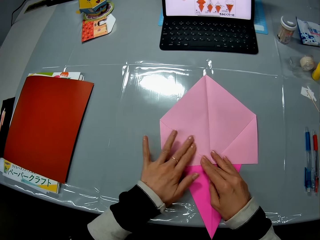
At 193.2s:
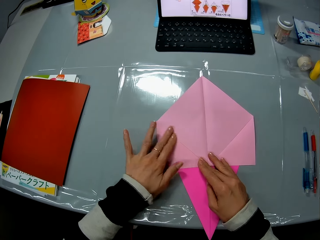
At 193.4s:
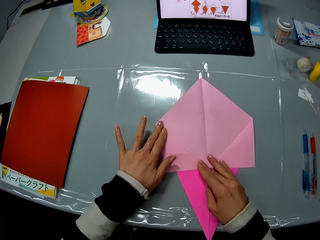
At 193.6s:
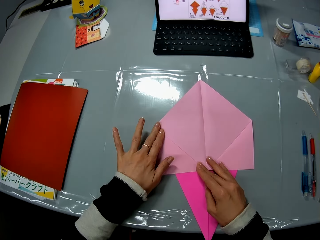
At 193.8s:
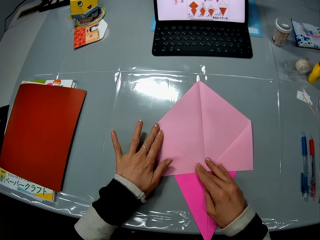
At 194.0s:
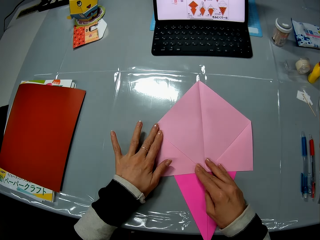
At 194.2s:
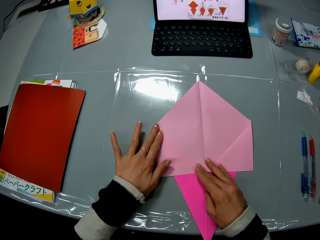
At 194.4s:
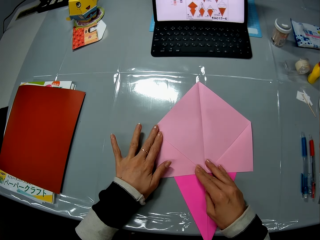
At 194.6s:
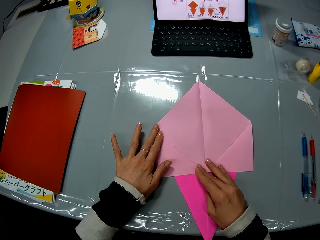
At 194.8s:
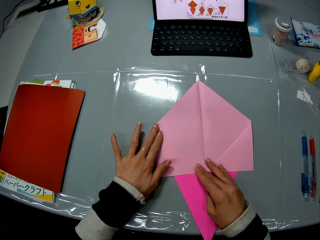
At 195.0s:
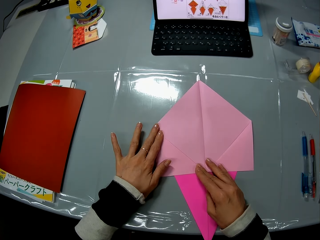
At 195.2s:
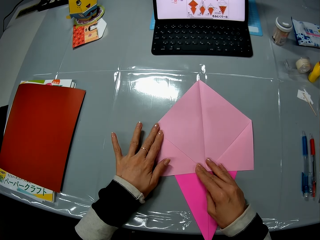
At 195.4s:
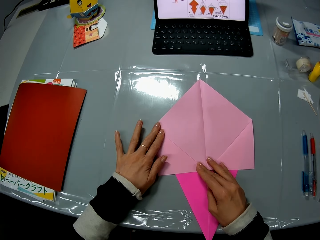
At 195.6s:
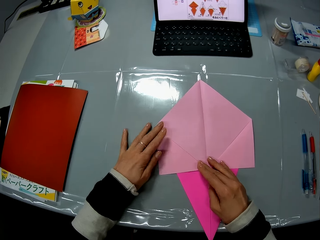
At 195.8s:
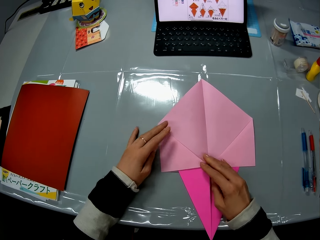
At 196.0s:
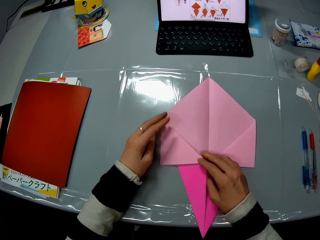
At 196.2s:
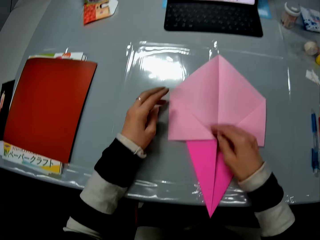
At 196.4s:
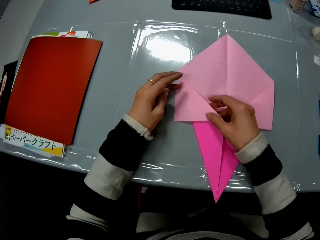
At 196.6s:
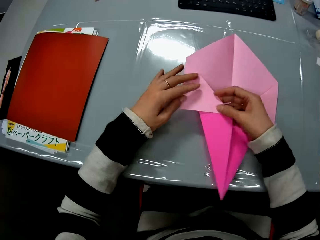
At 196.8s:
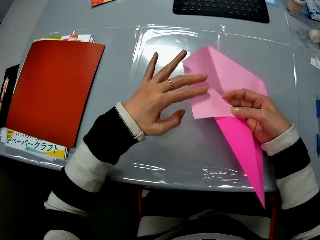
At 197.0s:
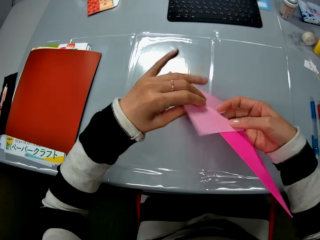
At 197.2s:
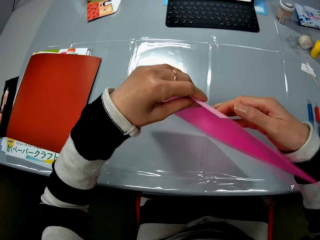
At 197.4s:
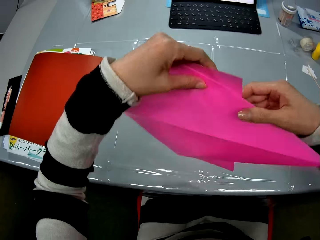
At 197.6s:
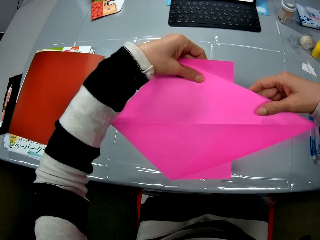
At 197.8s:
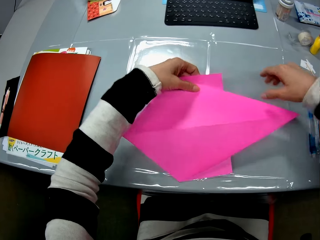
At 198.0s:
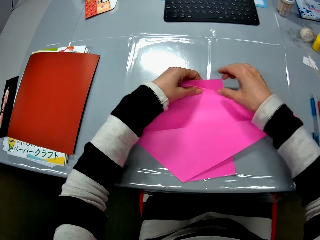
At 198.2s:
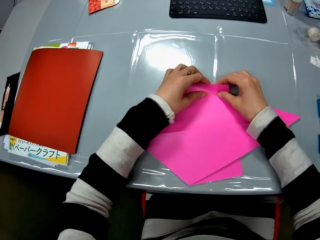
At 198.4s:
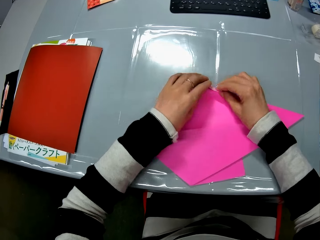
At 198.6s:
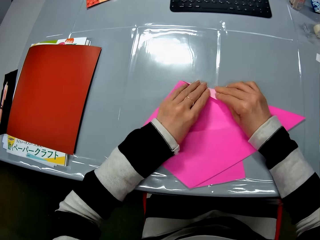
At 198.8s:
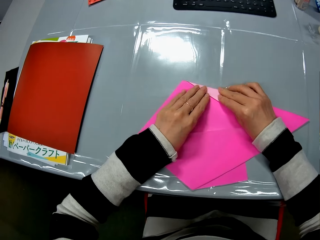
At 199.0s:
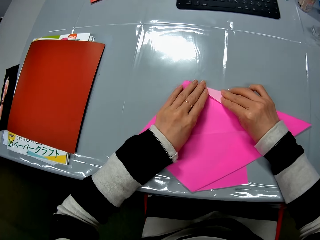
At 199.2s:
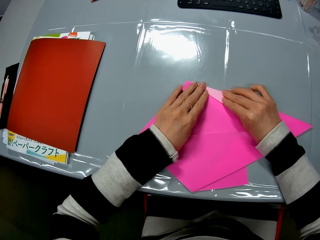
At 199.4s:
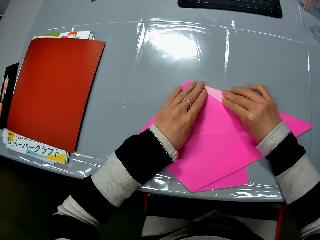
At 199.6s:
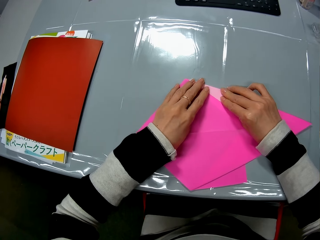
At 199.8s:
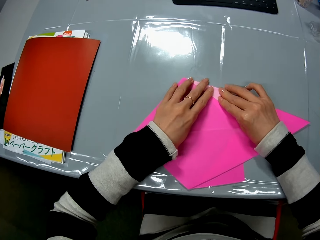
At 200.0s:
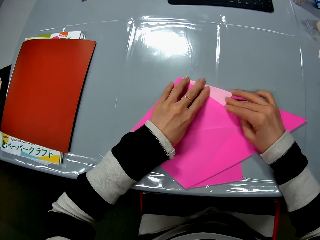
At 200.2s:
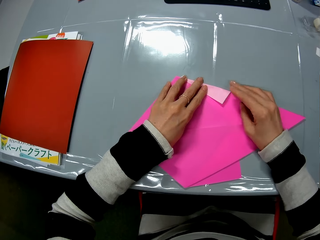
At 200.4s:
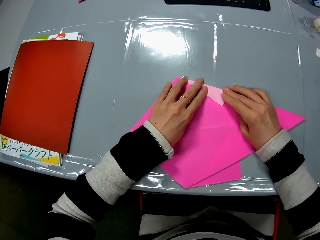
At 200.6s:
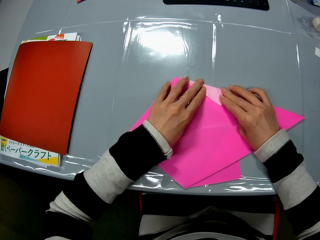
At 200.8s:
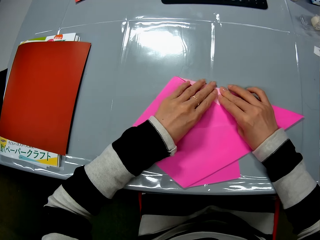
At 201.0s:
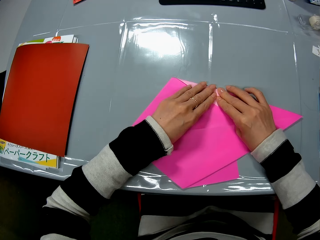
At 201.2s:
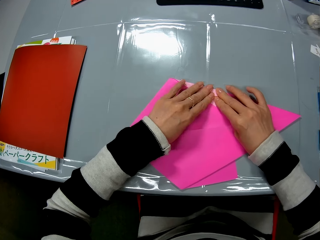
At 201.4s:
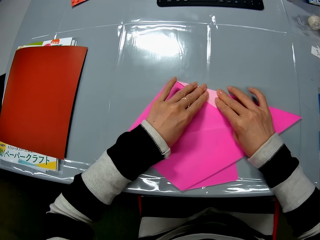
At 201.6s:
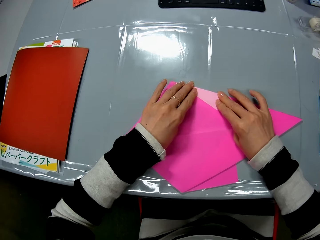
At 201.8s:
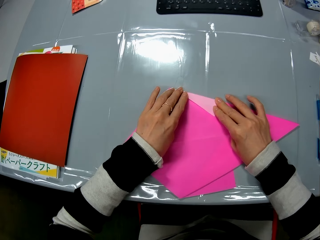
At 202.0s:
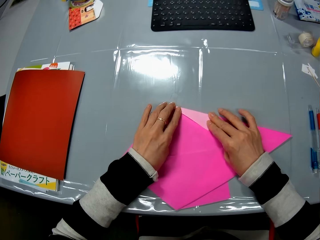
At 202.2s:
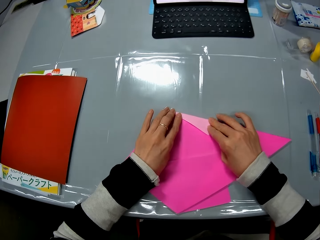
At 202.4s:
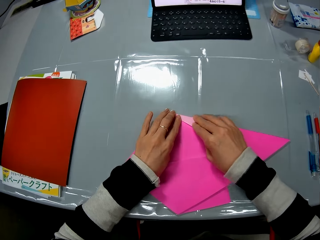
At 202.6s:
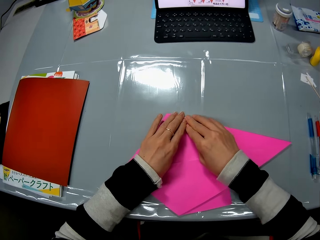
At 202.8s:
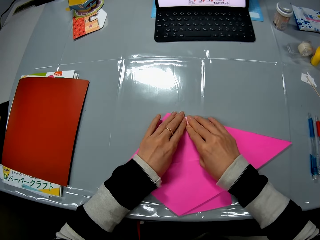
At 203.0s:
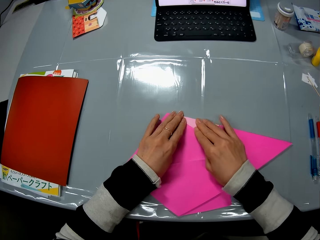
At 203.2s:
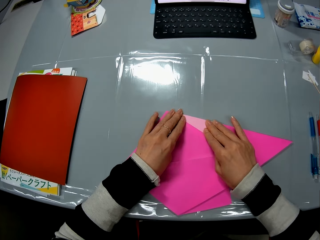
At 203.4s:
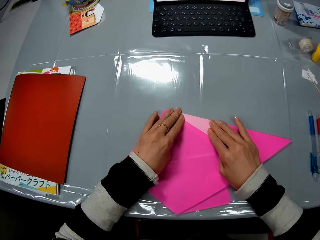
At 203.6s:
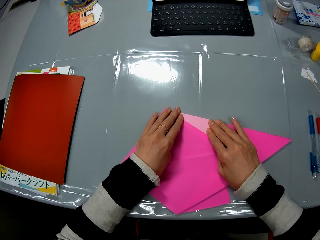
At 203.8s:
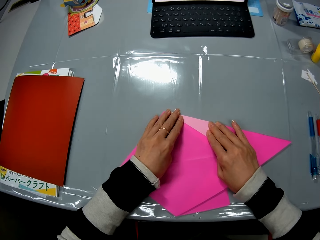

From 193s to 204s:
The camera wearer turns the folded sheet or craft paper upside down on the table. She puts down the craft paper. She folds the right side of the sheet on the table with both hands. She smoothens the edge of the sheet with her left hand.

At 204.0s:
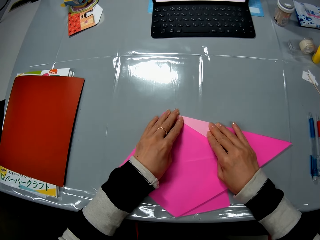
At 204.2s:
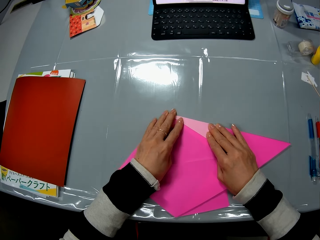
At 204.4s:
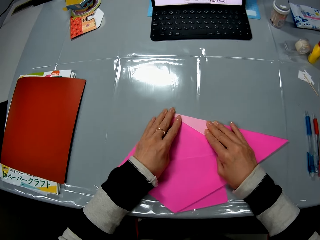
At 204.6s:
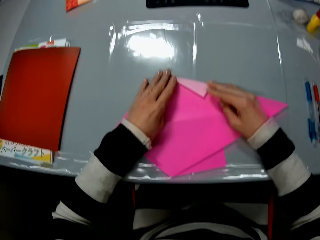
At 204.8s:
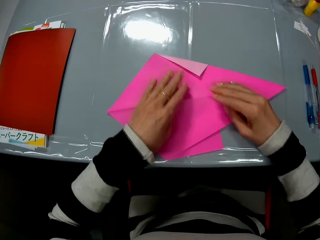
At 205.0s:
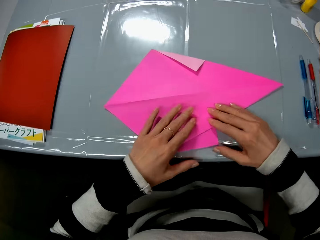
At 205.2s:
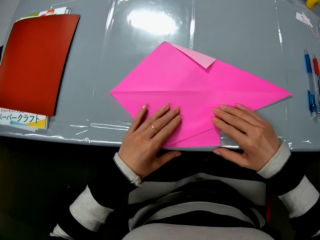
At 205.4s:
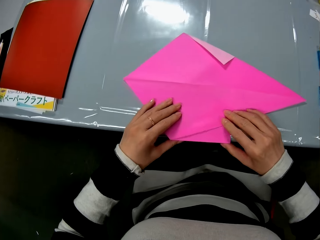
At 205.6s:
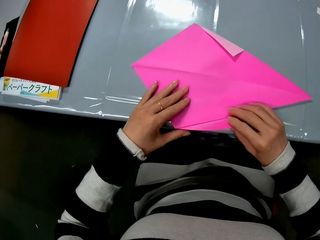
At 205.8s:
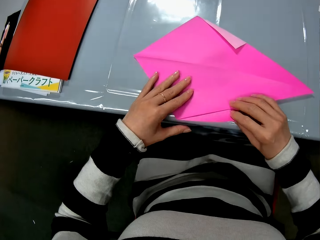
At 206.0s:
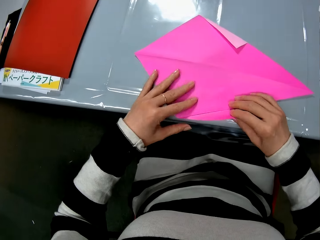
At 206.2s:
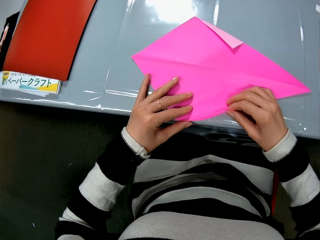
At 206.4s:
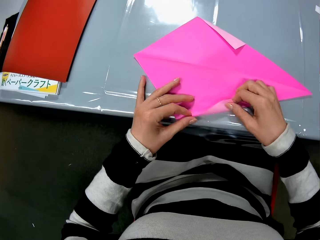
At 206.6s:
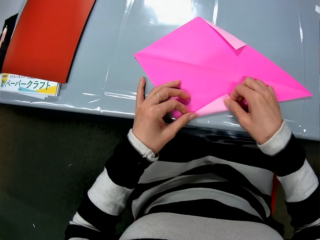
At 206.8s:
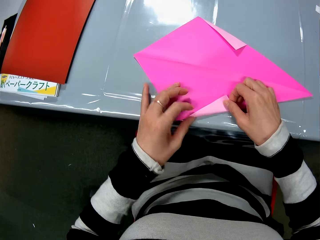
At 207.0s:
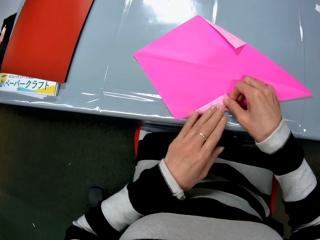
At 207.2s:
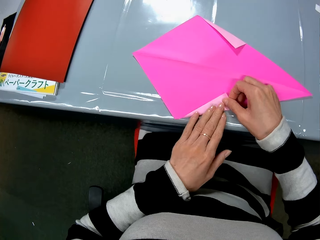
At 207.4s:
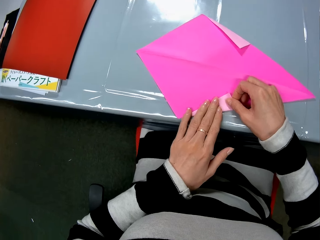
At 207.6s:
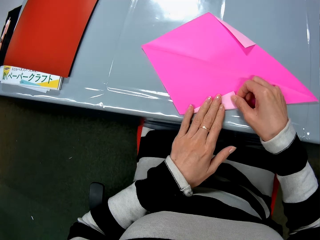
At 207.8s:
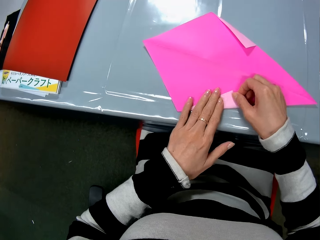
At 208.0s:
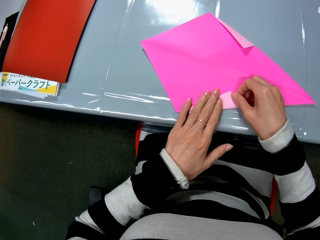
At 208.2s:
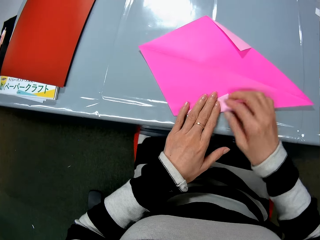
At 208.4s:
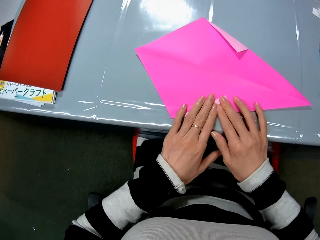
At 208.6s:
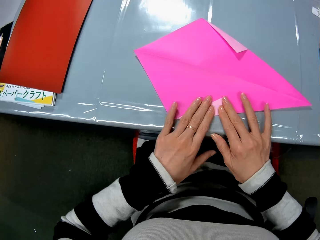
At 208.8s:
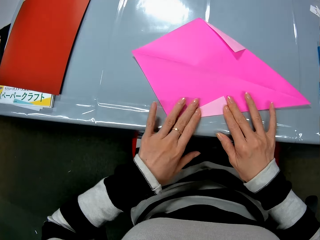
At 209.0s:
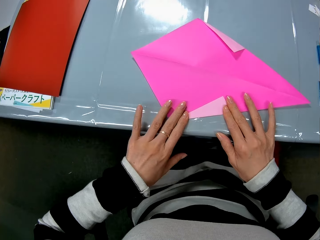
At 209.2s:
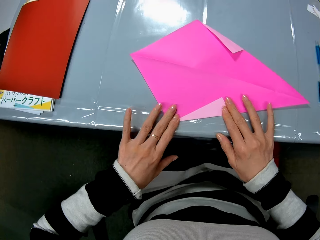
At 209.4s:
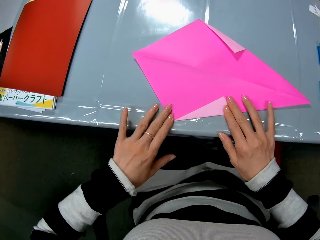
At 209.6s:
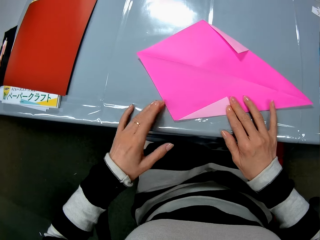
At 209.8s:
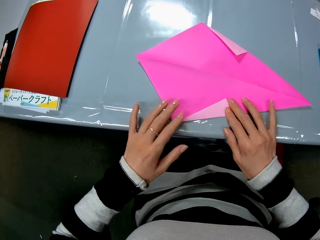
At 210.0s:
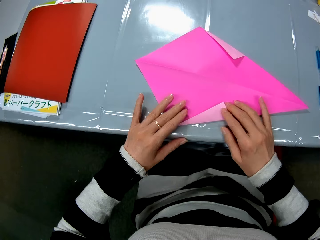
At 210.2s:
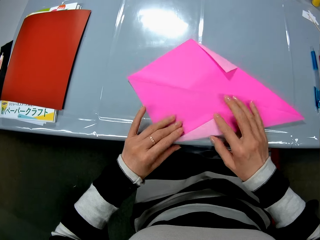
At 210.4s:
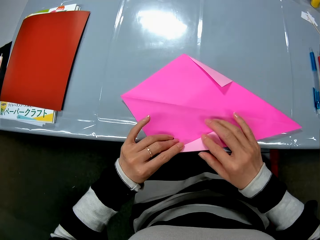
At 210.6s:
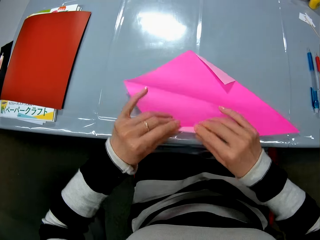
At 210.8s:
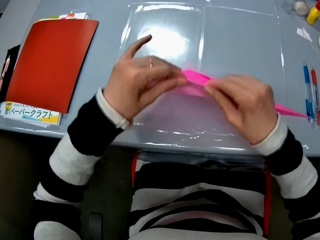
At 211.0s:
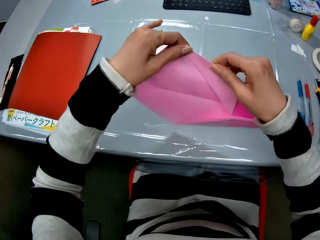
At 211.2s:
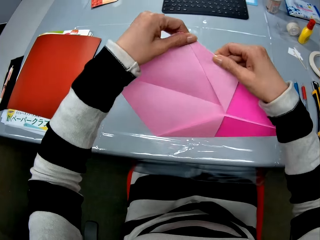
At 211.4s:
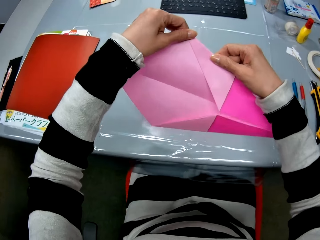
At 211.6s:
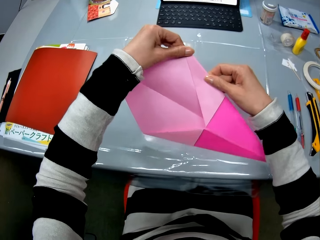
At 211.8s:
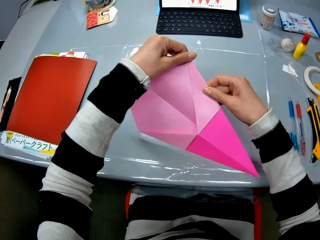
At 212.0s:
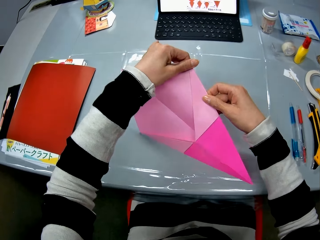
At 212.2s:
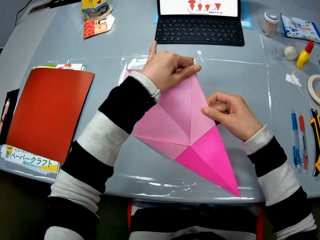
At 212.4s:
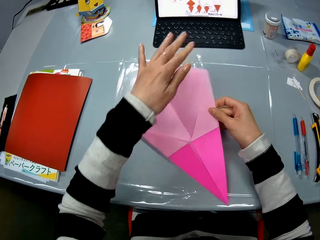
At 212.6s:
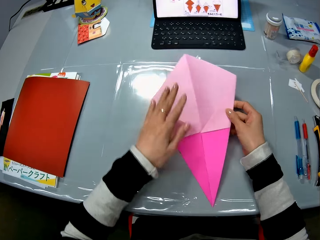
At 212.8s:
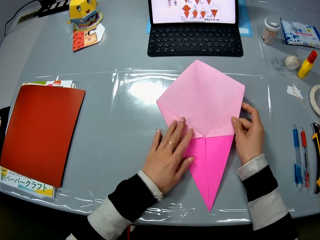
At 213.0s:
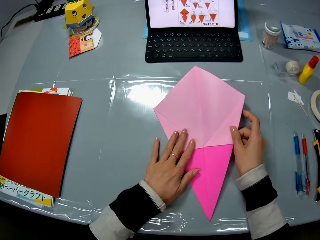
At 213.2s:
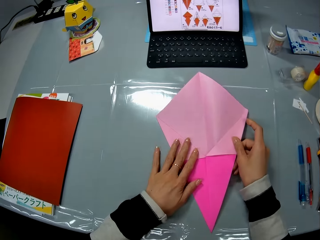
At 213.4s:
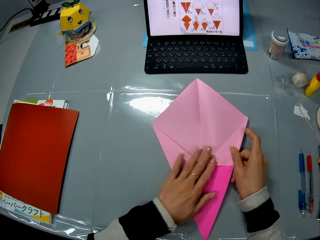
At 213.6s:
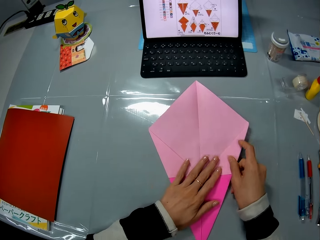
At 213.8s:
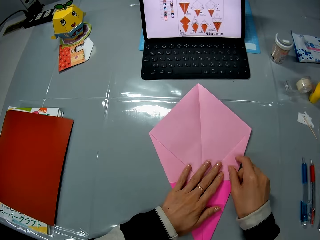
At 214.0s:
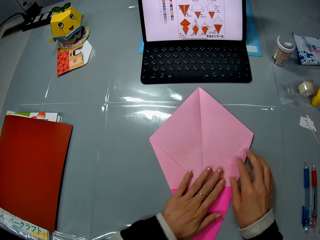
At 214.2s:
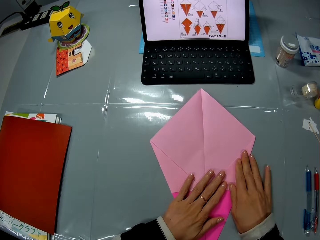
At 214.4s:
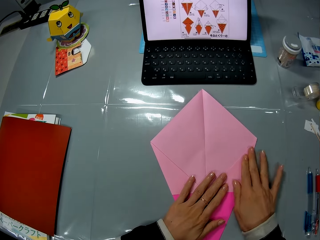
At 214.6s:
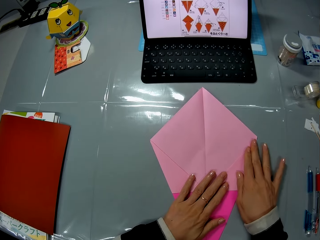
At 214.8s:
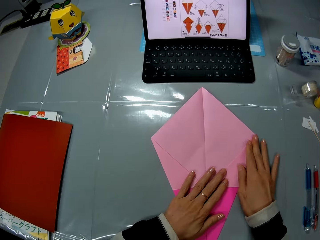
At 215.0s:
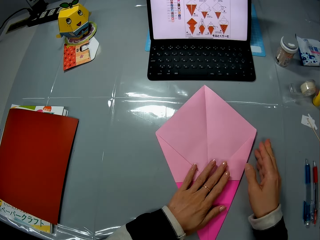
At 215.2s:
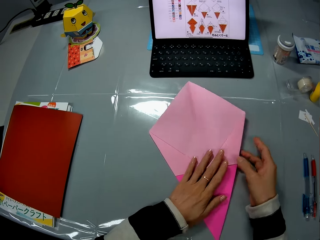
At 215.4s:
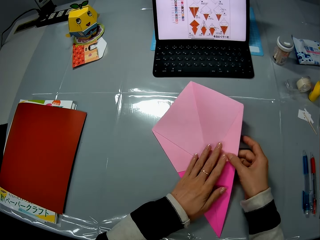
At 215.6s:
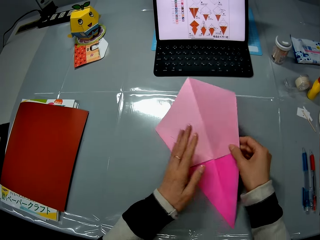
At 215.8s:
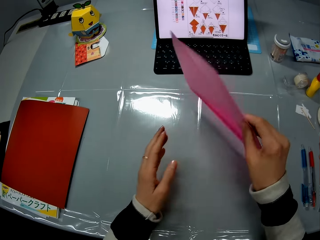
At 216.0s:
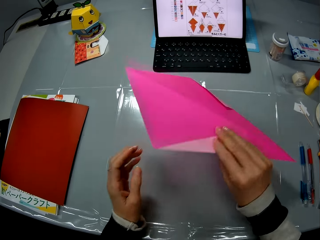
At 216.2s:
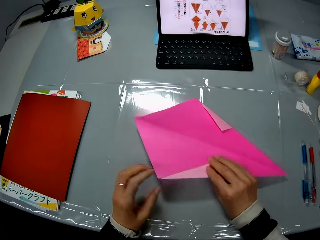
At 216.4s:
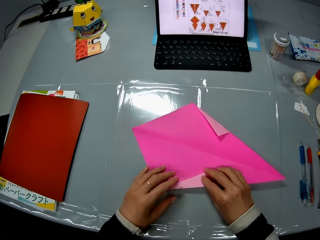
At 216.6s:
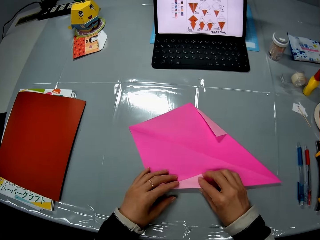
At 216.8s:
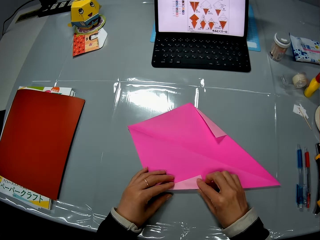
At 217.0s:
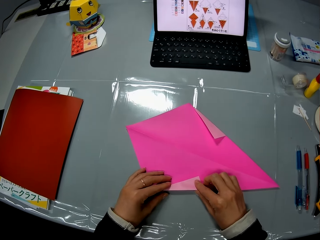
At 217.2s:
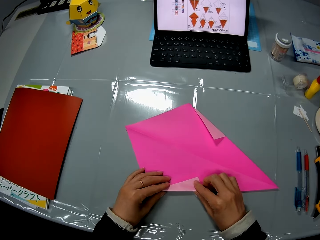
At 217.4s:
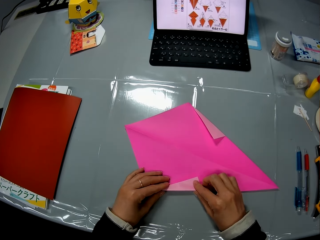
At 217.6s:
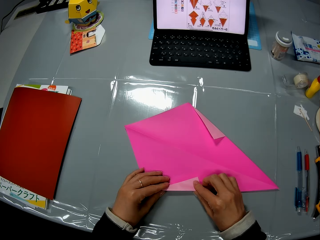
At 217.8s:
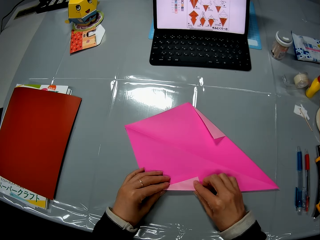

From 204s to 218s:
The camera wearer folds the left side of the sheet or craft paper with both hands. She smoothens the edge of the sheet with both her hands. She turns the folded sheet upside down on the table. She puts down the craft paper. She smoothens the front of the sheet with both her hands. She turns the sheet upside down on the table.
